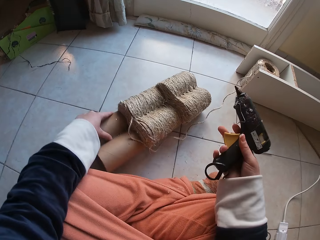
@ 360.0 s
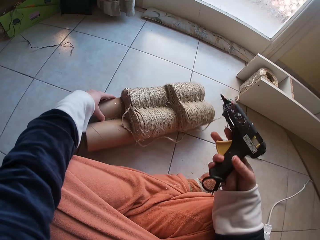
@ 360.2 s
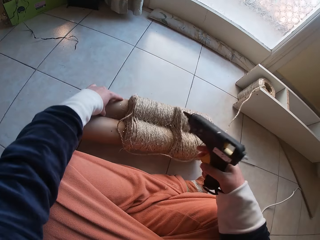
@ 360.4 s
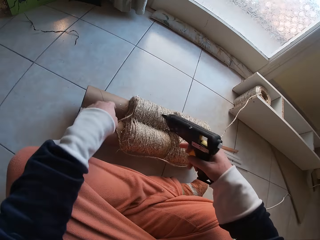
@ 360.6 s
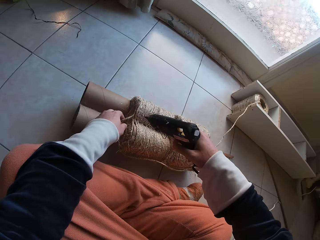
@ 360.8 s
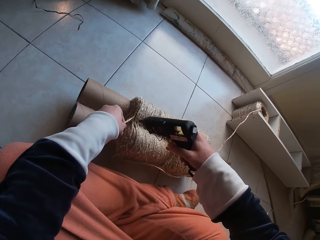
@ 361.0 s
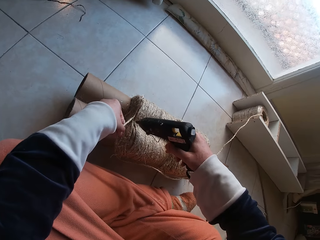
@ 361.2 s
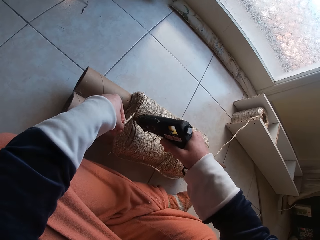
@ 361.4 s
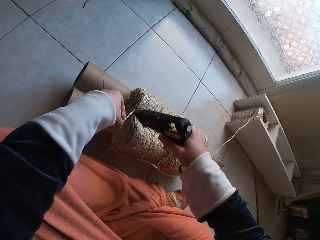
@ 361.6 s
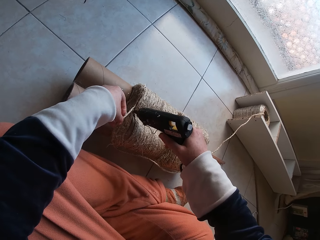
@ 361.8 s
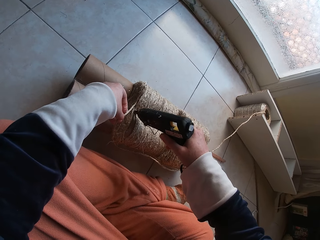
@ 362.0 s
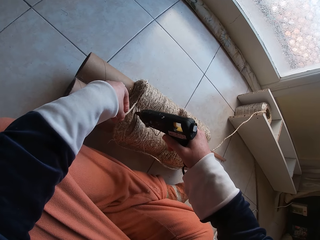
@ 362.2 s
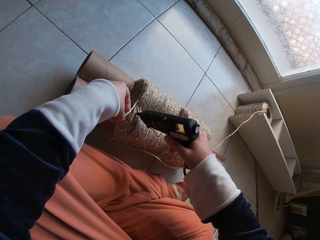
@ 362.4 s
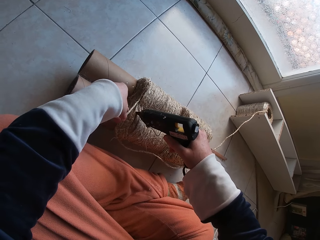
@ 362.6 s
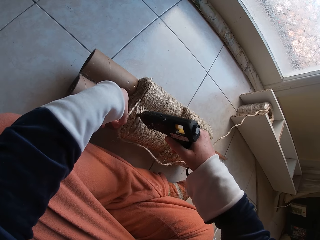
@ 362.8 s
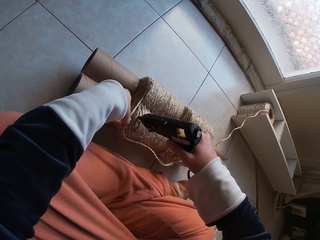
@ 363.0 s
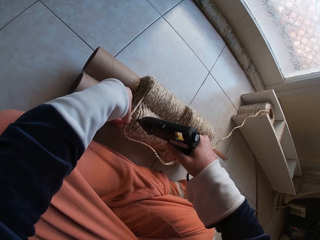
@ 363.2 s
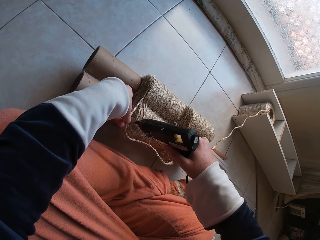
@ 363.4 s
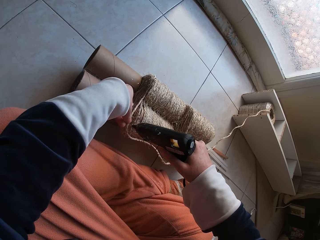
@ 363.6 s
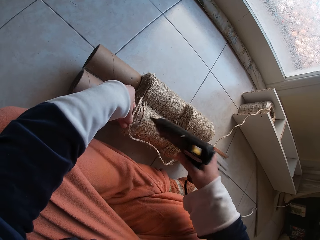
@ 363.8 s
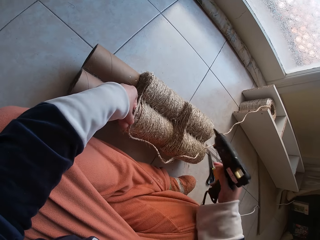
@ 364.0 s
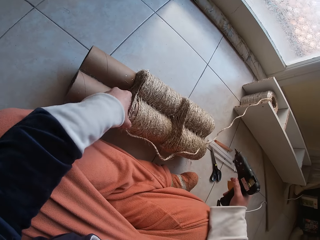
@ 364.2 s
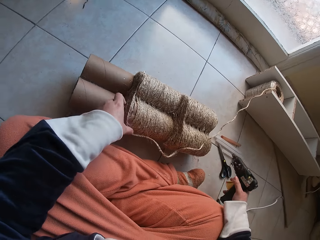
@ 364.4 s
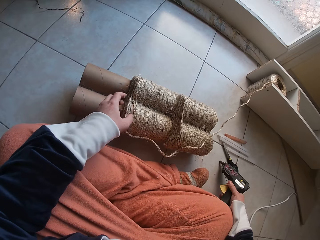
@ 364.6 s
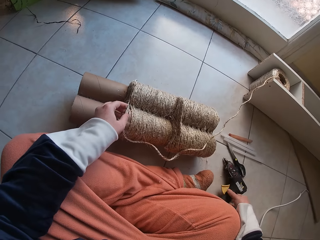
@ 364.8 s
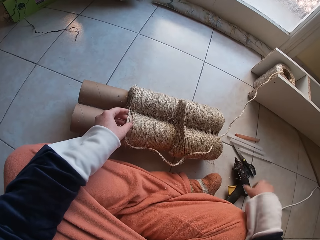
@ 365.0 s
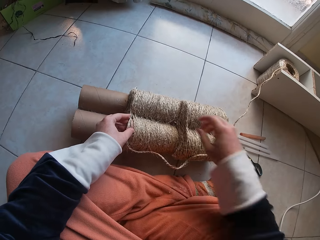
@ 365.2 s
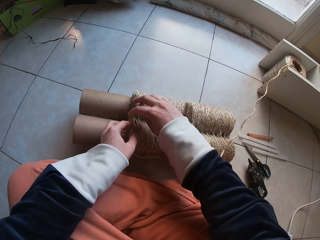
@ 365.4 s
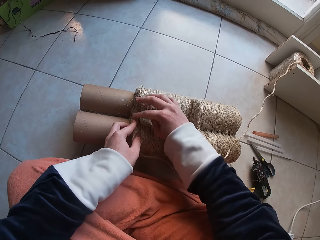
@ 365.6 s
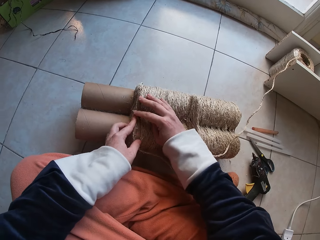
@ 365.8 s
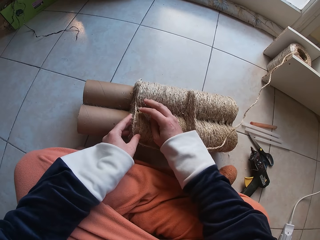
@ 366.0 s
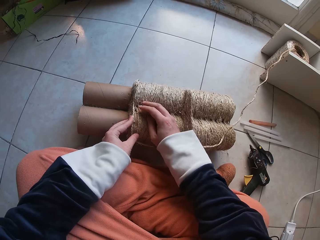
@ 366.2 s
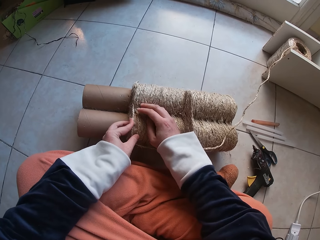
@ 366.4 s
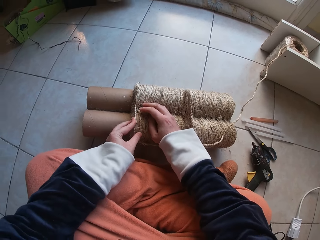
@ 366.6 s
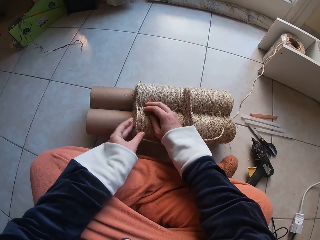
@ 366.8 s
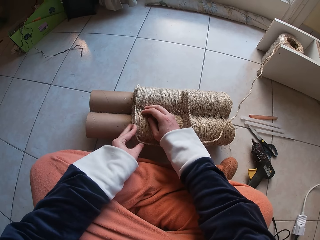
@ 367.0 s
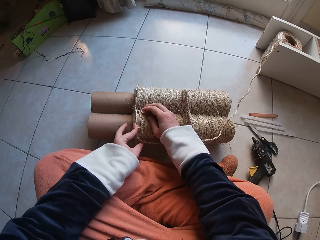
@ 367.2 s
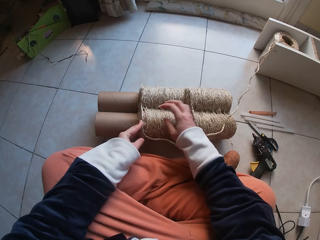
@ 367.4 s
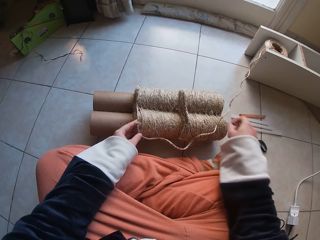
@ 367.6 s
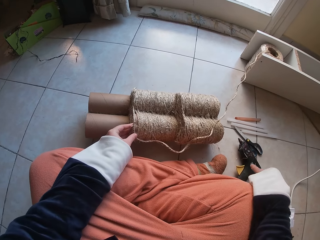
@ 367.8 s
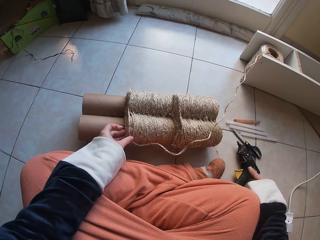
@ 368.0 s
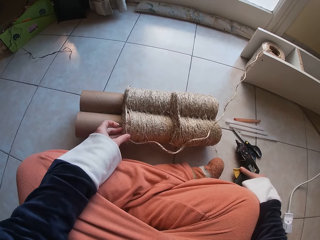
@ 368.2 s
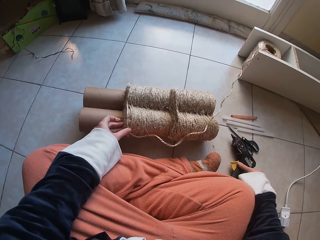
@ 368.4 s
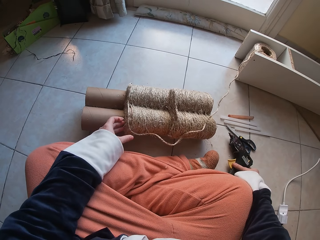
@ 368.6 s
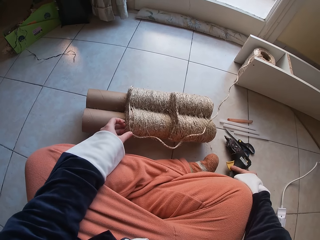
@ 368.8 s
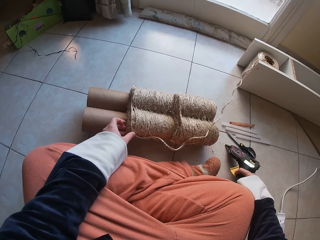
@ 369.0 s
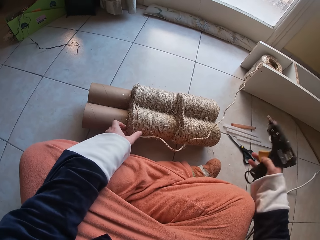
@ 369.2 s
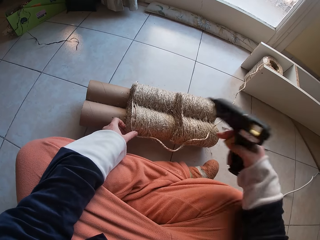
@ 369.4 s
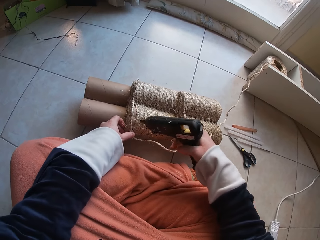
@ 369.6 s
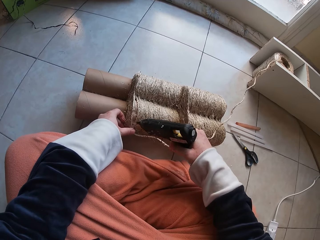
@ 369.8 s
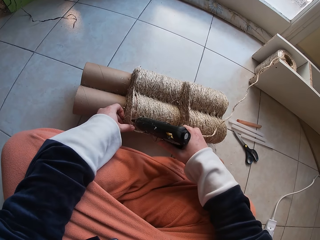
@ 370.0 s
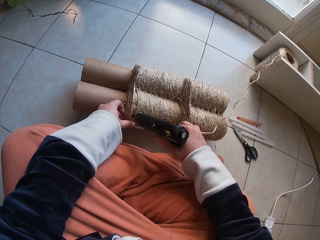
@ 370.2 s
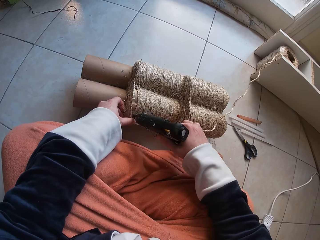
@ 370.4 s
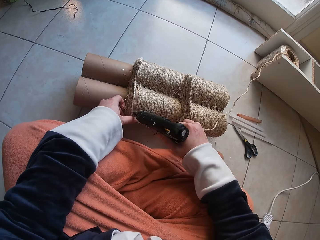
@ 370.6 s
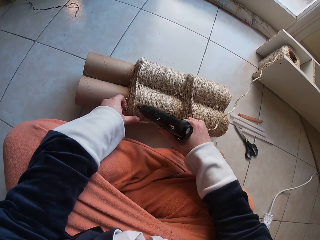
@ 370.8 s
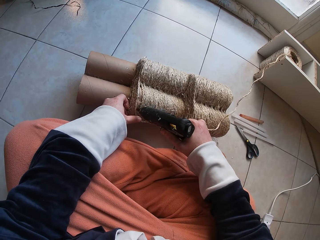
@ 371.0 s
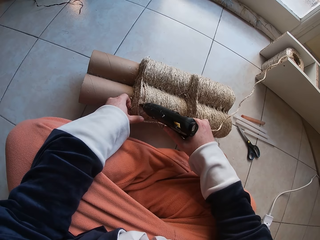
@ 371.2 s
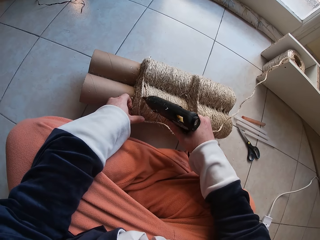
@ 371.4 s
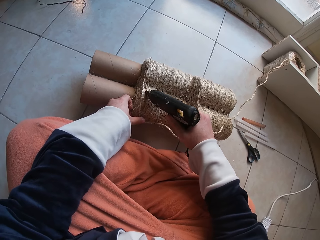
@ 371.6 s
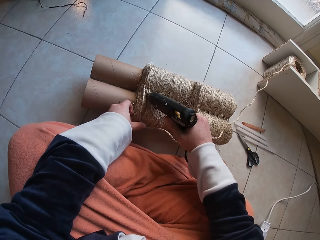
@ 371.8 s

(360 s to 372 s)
The camera wearer applies glue on the grass rope on the card tube with a glue gun in her right hand. She attaches the string on the roller. She drops the glue gun in her right hand on the floor. She attaches the string on the roller. She rolls the grass rope around each other on the cardboard tube on the floor with both hands. She picks up the glue machine from the floor with her right hand. She applies glue on the grass rope on the card tube with the glue gun in her right hand.

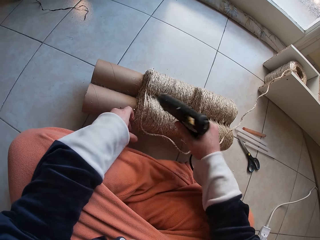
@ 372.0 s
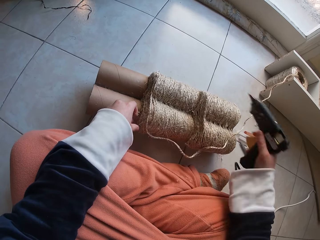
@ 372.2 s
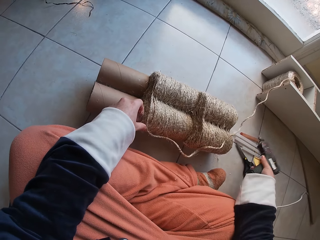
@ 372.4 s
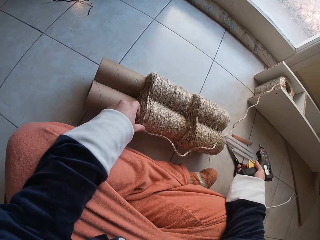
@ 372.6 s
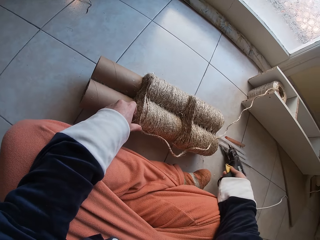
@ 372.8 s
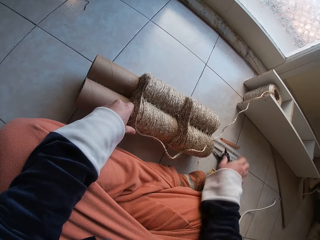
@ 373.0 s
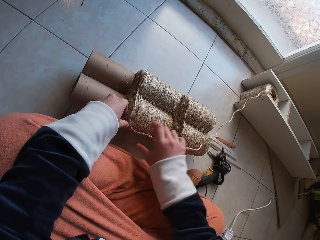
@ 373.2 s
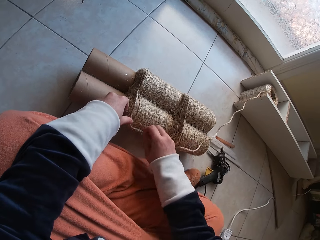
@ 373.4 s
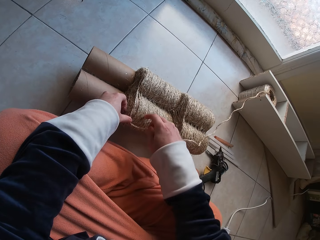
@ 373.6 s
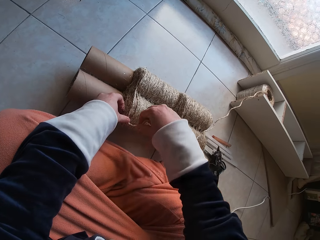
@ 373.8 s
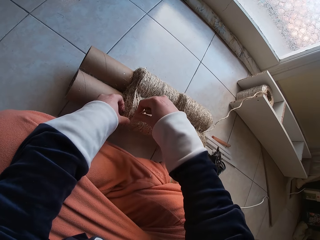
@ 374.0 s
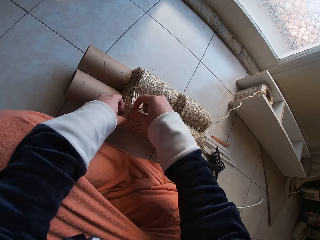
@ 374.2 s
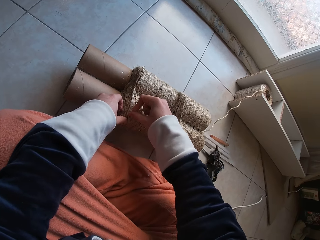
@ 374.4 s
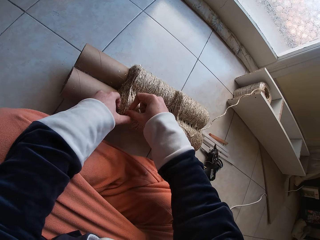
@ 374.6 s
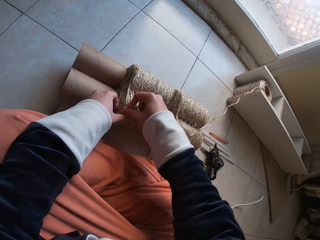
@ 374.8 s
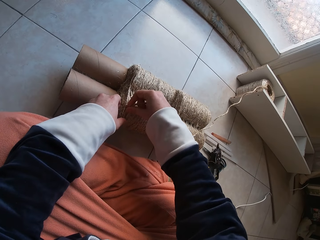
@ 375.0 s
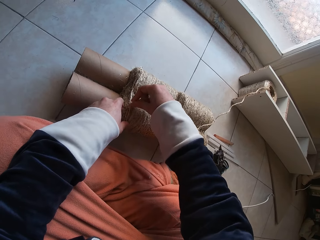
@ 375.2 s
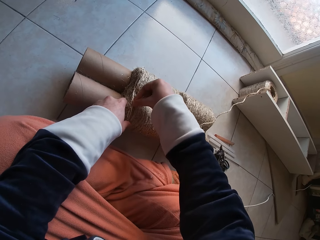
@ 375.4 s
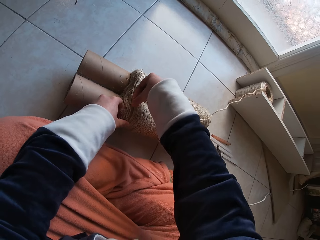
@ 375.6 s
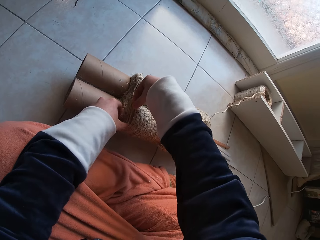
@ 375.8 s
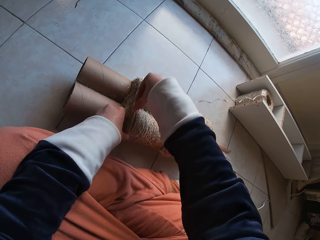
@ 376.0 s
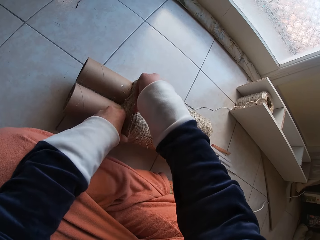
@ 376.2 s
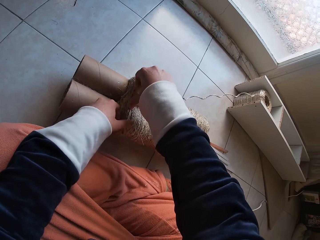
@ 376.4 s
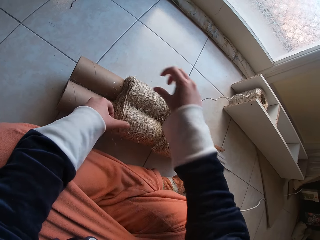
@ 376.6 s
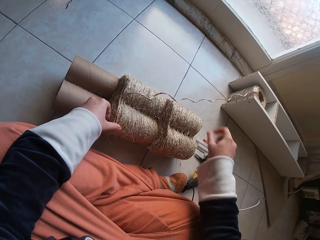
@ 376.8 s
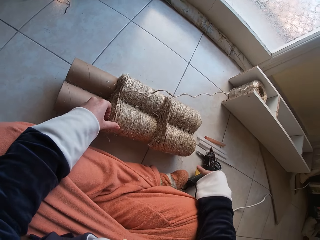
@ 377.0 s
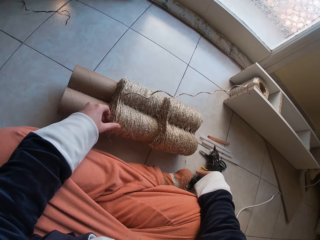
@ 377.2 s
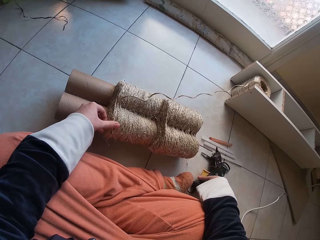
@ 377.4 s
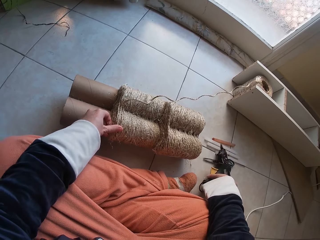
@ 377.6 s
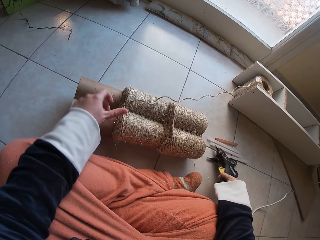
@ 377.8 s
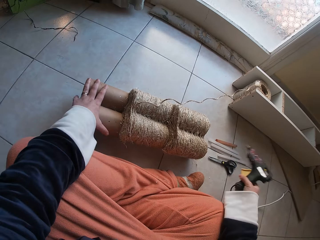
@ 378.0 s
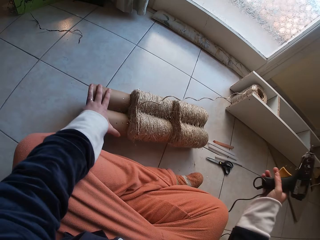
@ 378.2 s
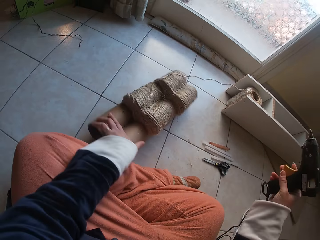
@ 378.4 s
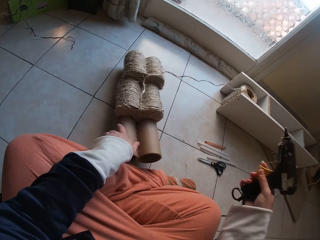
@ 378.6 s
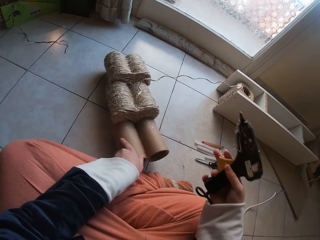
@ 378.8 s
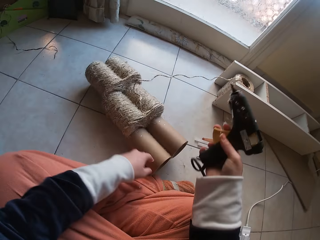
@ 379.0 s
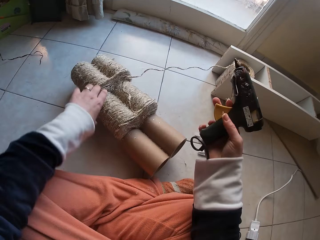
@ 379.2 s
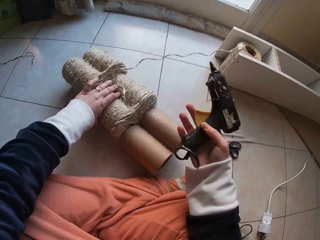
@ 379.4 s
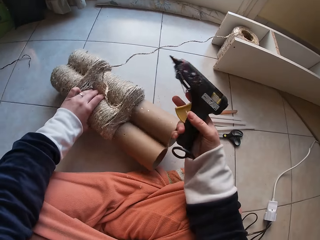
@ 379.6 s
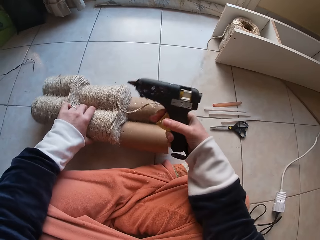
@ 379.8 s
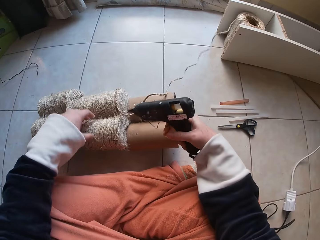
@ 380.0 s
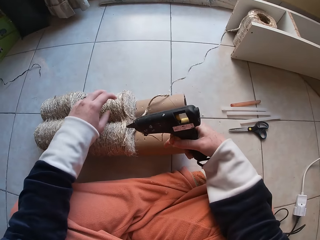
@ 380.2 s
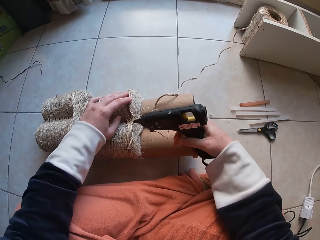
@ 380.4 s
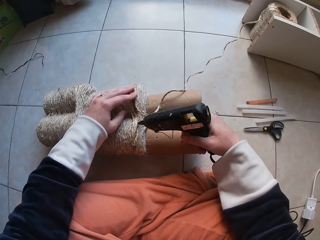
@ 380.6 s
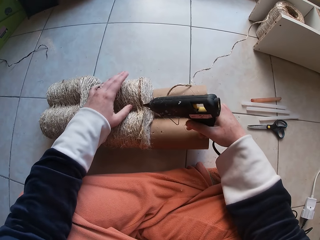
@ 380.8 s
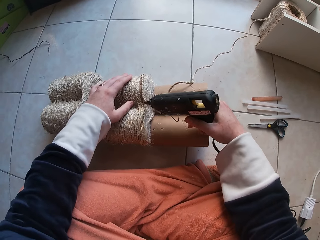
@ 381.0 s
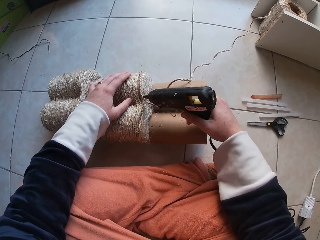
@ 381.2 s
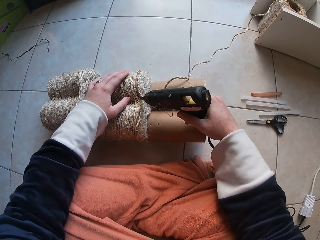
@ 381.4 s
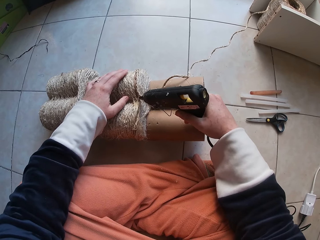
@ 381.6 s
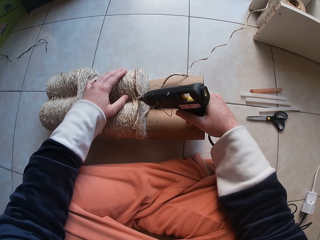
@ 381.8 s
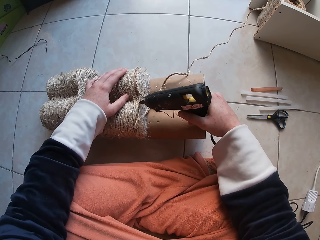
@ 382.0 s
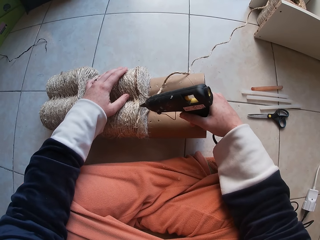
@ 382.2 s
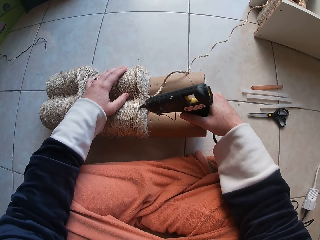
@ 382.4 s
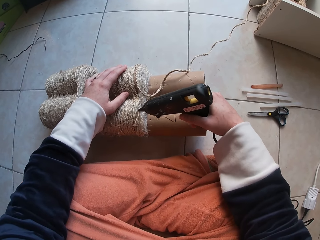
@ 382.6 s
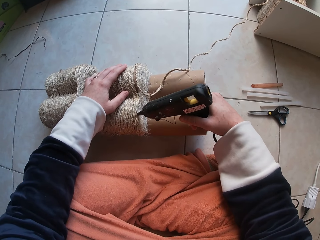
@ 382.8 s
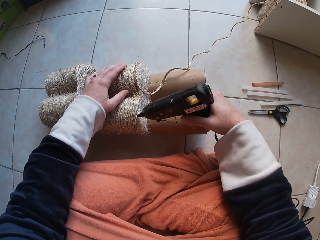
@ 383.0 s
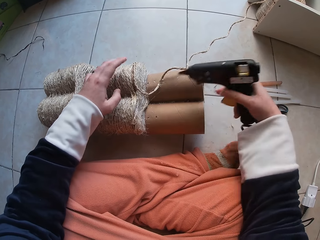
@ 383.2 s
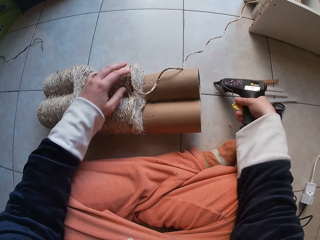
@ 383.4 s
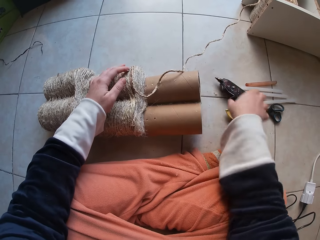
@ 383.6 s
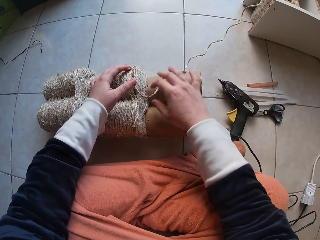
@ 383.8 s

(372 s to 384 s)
The camera wearer drops the glue gun in her right hand on the floor. She attaches string on the roller. She rolls the grass rope around each other on the cardboard tube on the floor with both hands. She picks up the glue gun from the floor with her right hand. She turns the roller. She adjusts the cardboard tube on the floor with her left hand. She applies glue on the grass rope on the card tube with the glue gun in her right hand.
